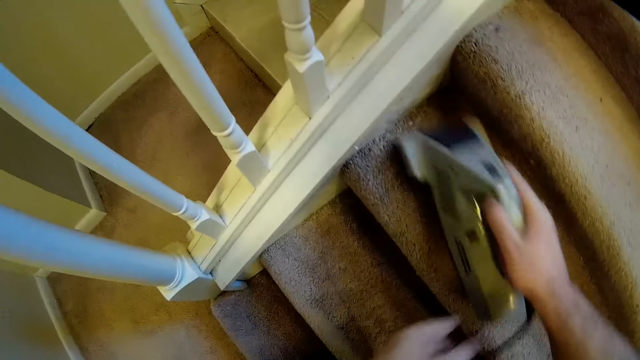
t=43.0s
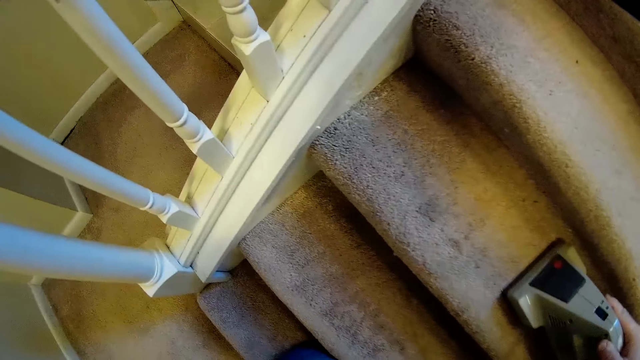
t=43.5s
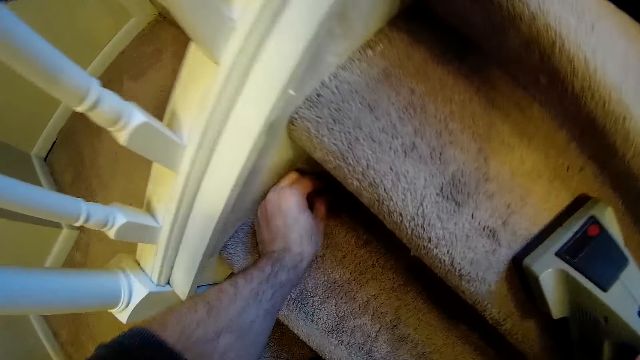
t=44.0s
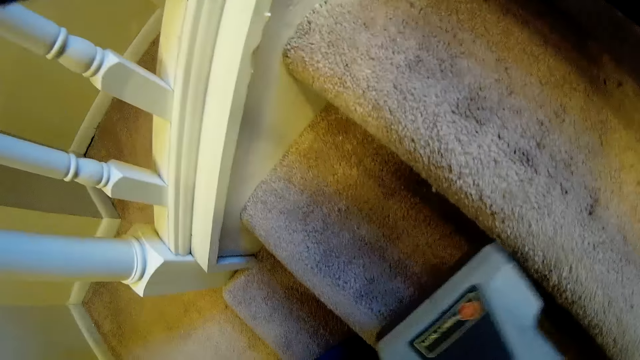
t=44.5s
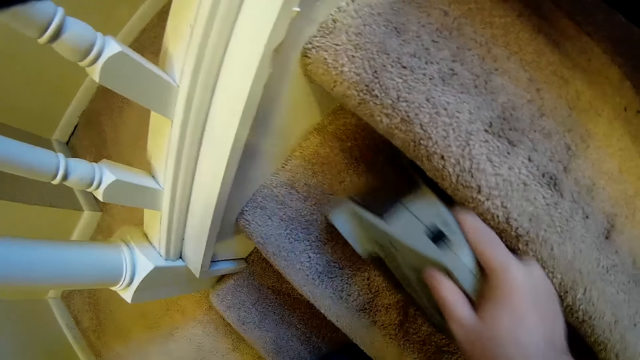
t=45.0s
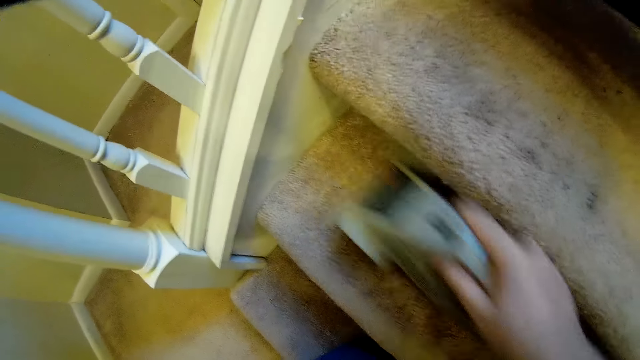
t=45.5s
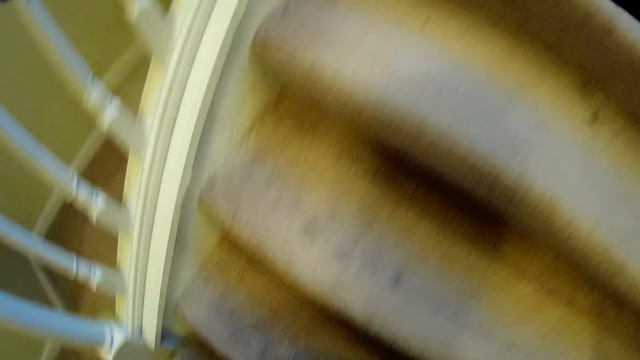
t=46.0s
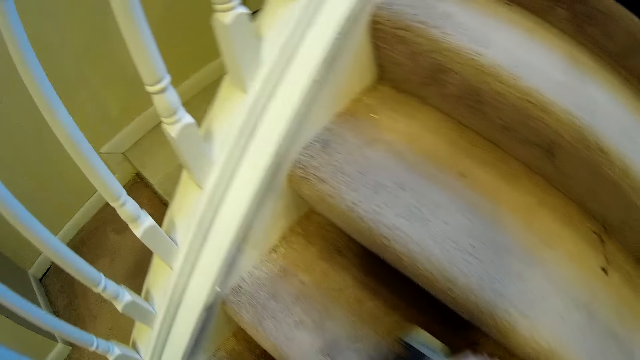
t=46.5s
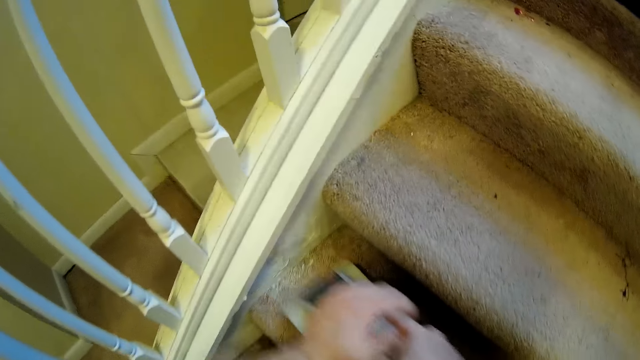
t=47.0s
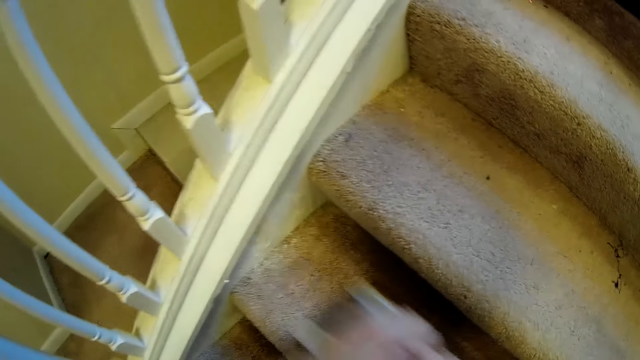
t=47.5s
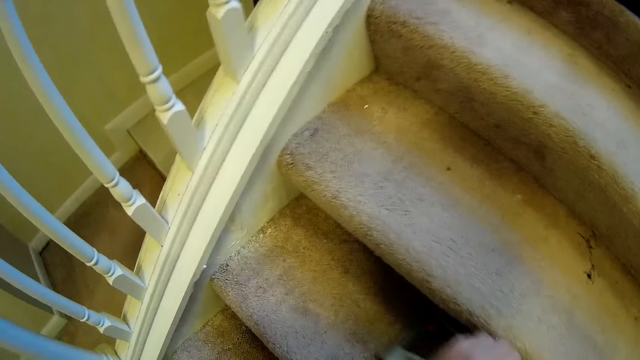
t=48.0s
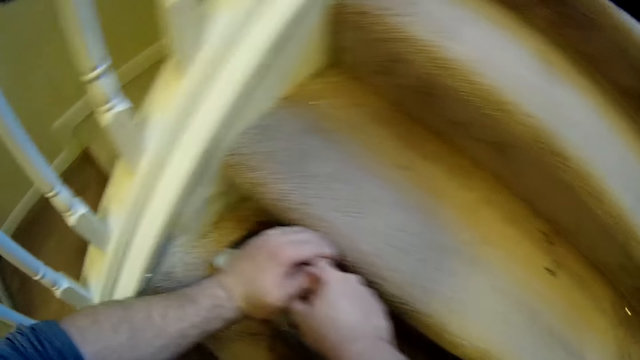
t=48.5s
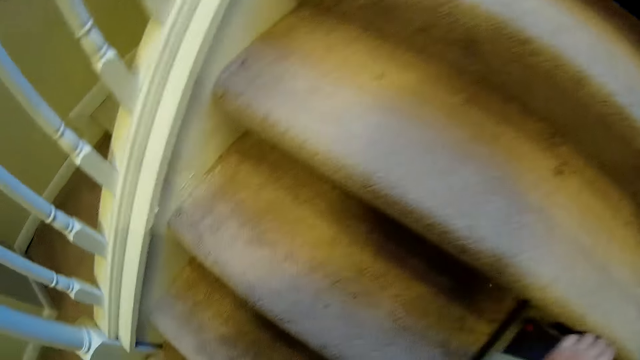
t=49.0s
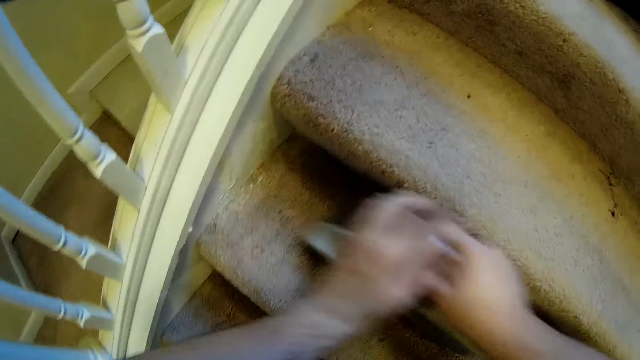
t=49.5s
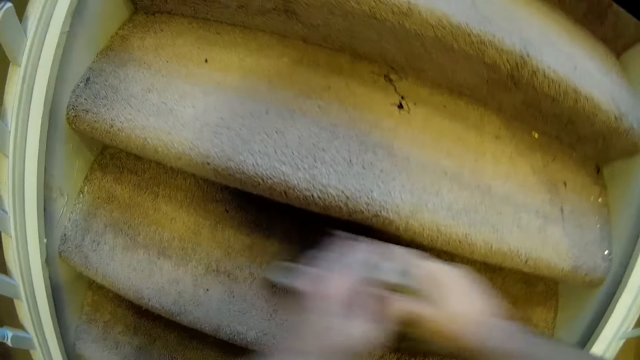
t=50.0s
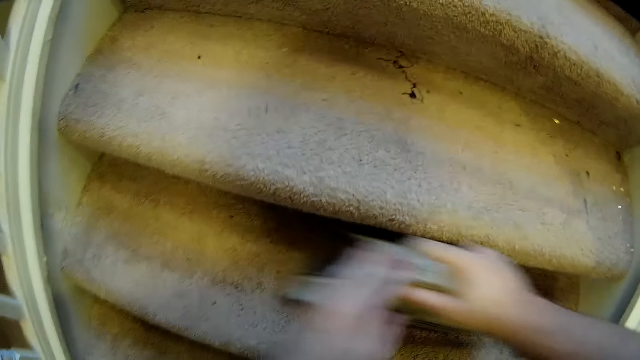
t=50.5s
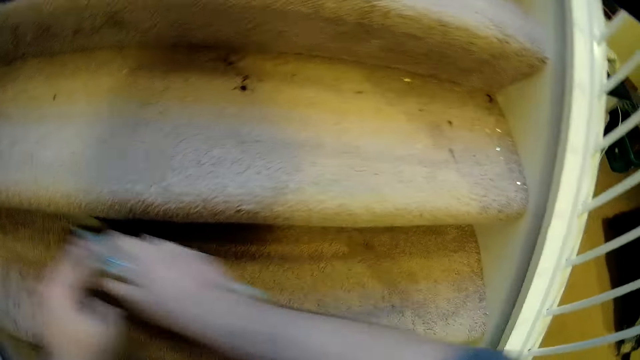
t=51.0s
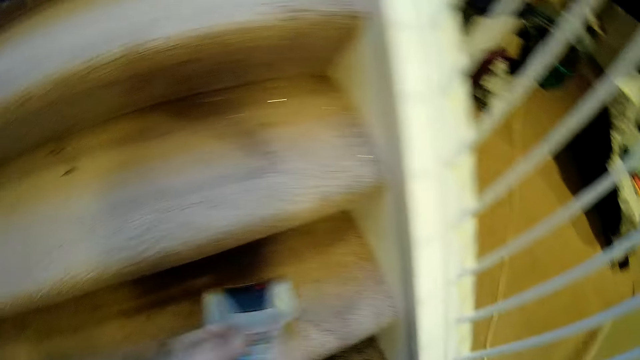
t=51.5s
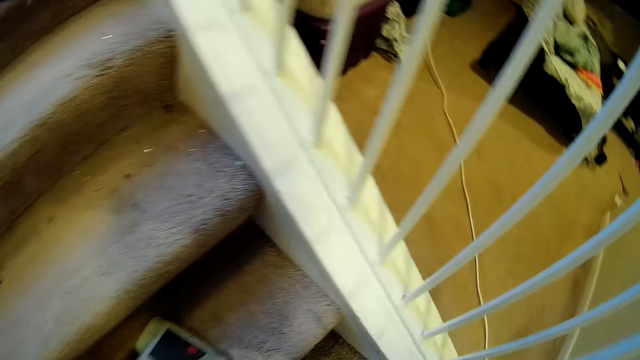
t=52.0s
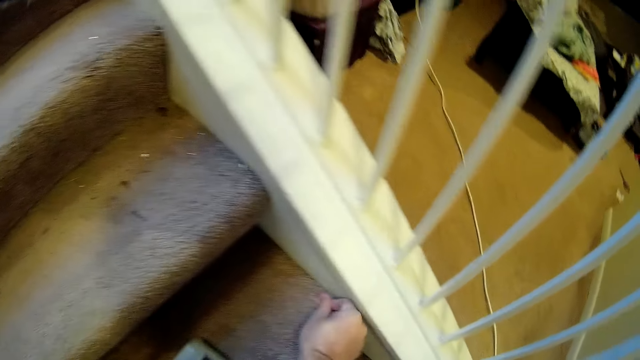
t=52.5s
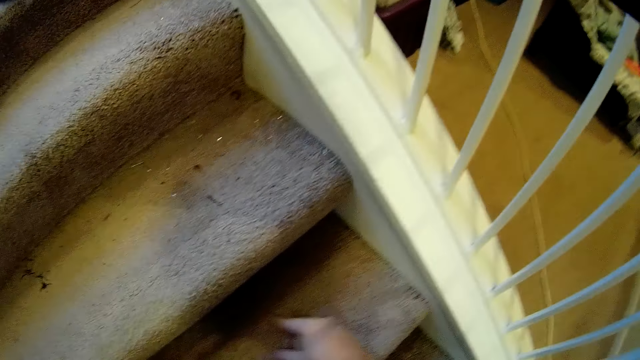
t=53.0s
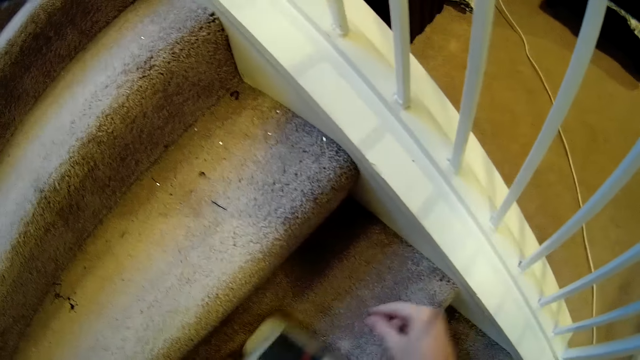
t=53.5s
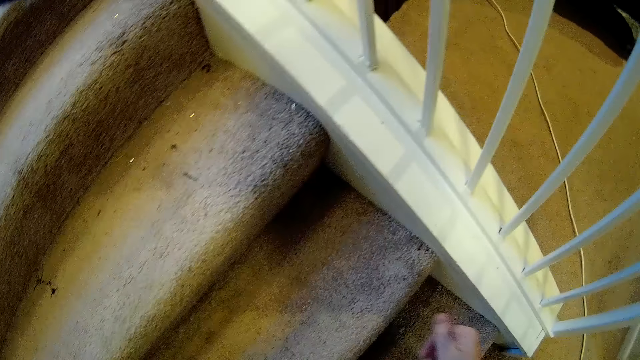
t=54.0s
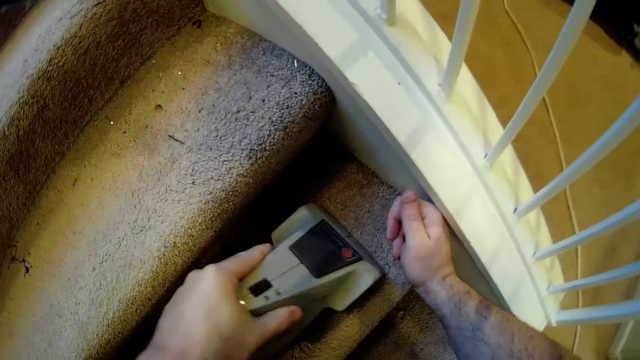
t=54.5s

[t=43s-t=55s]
The camera wearer picks dust from the staircase. They clean the staircase with a vacuum cleaner.

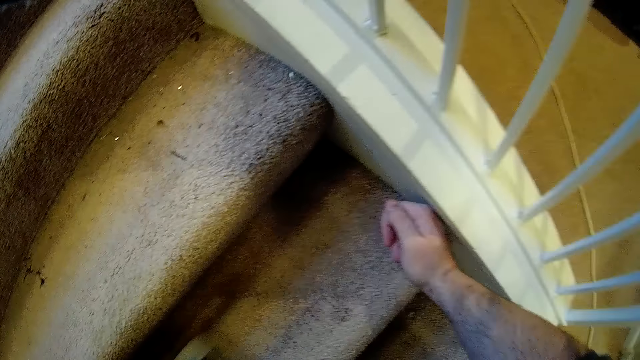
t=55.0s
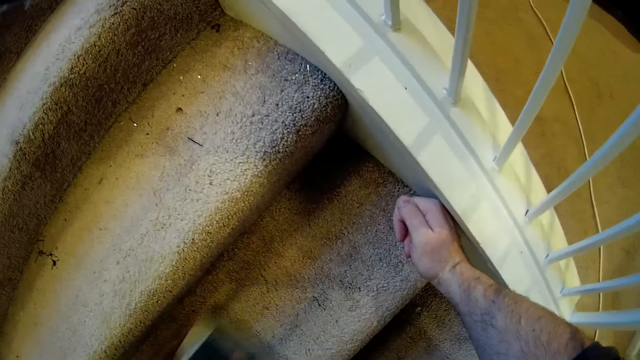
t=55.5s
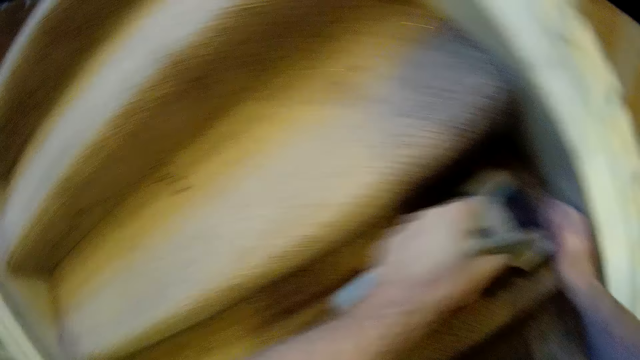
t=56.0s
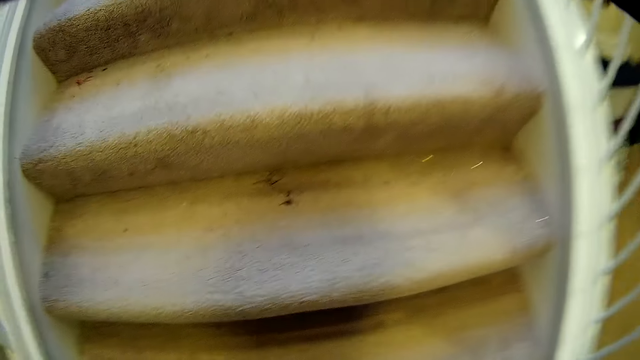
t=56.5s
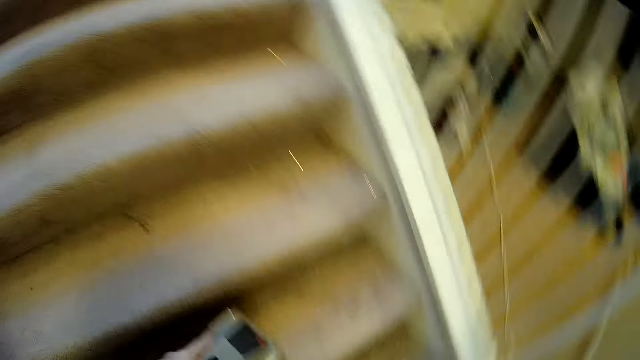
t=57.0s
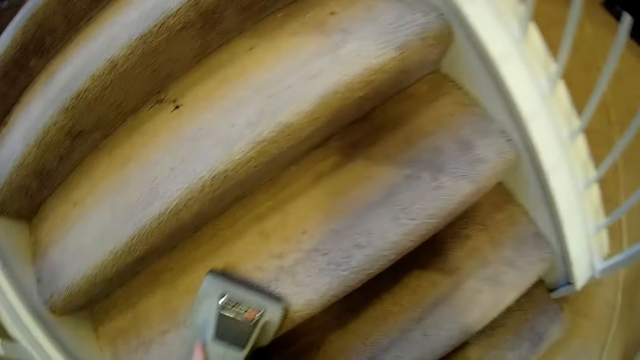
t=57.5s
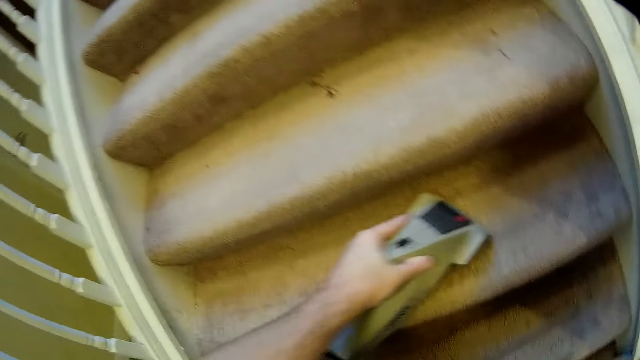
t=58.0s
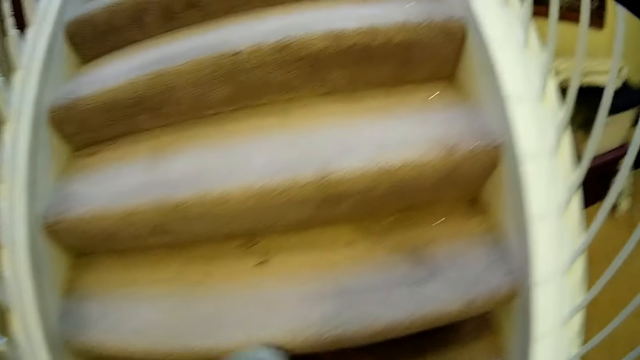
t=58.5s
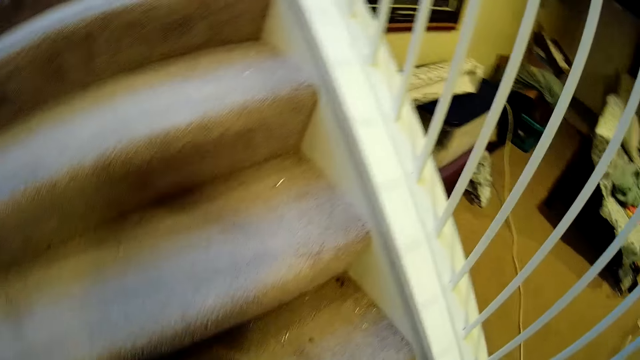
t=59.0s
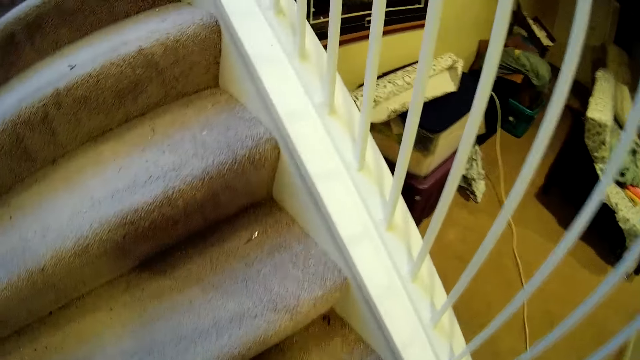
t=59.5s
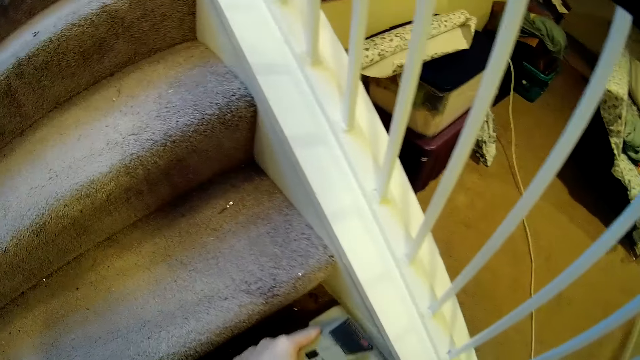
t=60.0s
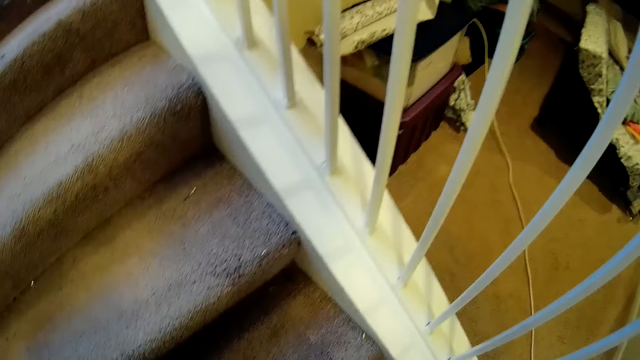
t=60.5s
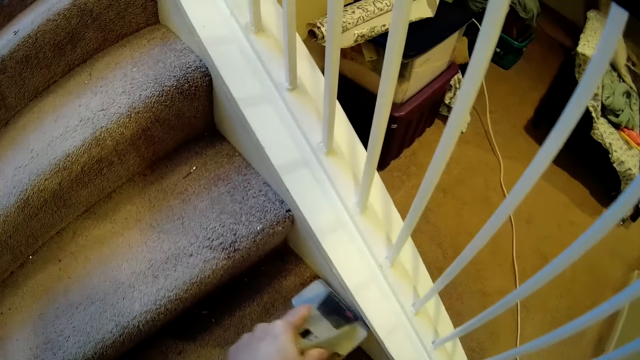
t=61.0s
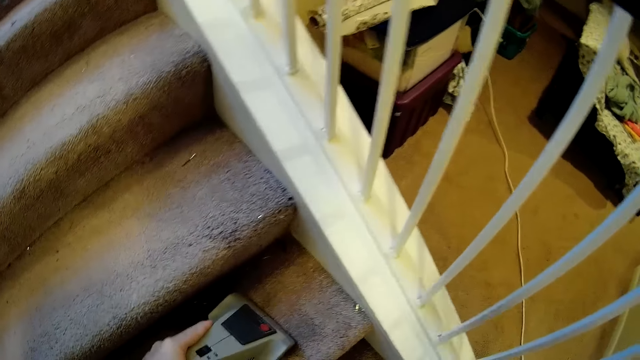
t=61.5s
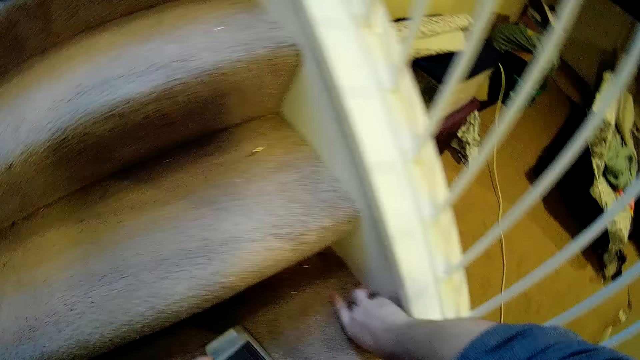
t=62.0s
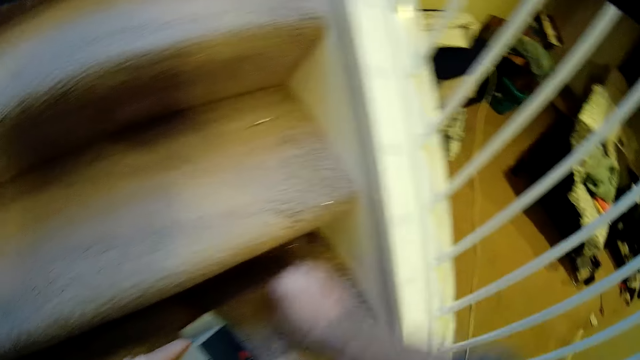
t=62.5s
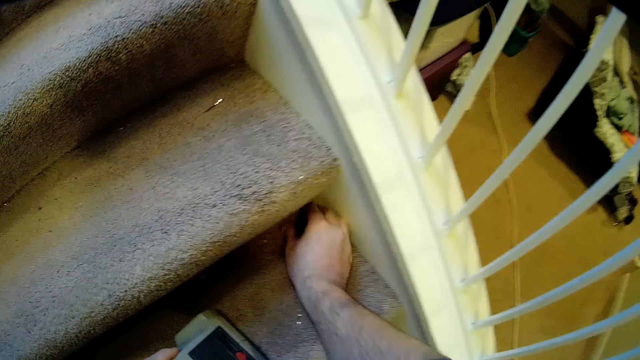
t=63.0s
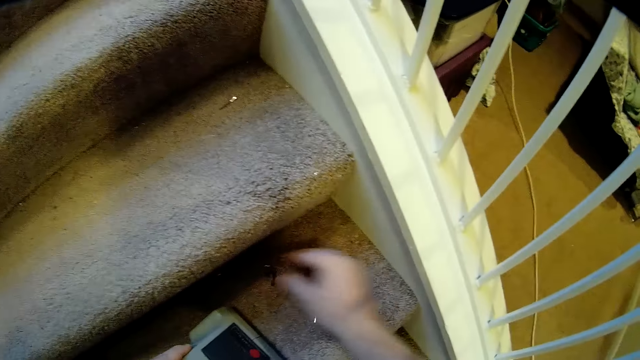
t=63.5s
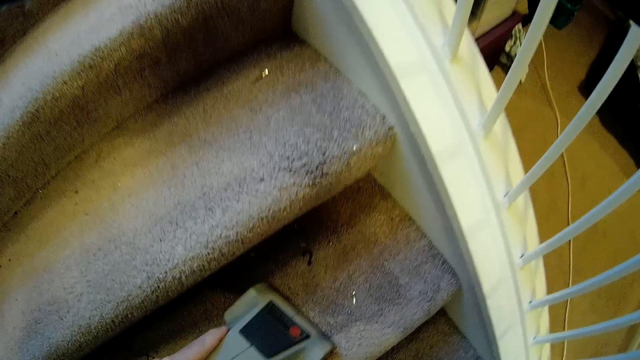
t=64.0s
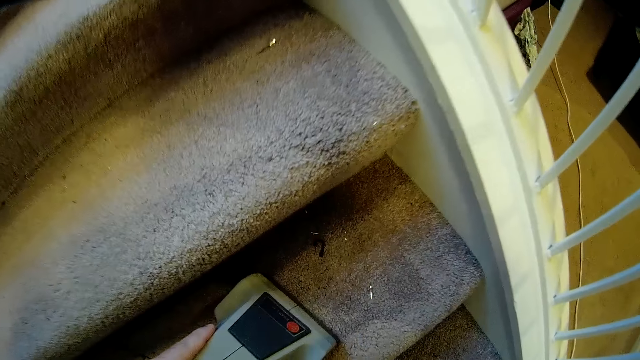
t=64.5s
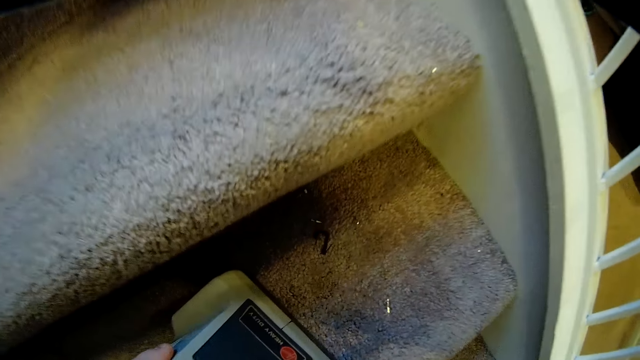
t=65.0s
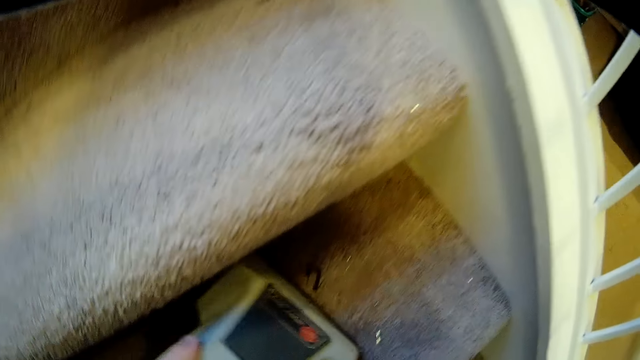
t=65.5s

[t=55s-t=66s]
The camera wearer picks dust from the staircase.
